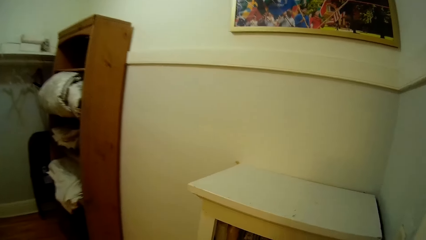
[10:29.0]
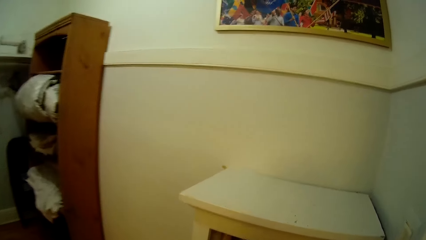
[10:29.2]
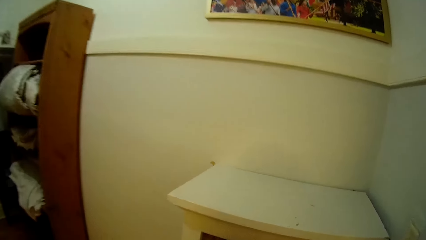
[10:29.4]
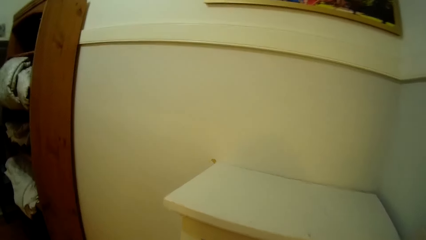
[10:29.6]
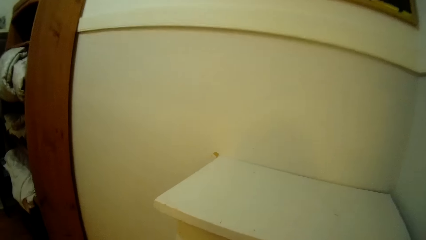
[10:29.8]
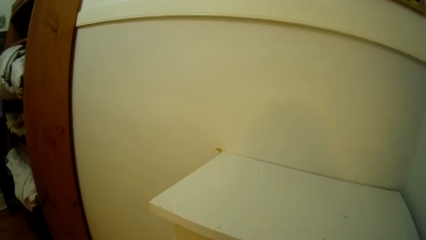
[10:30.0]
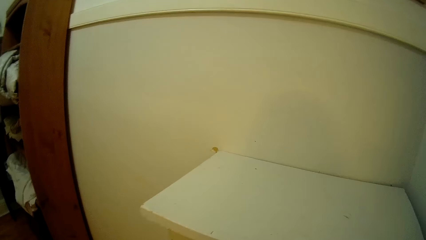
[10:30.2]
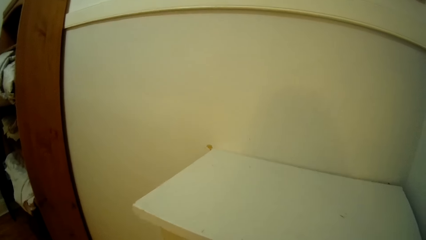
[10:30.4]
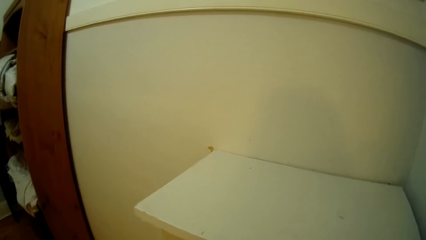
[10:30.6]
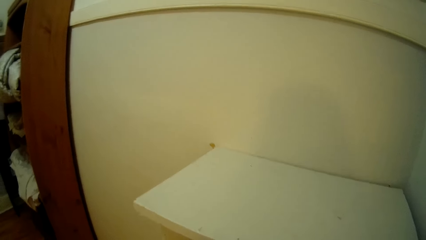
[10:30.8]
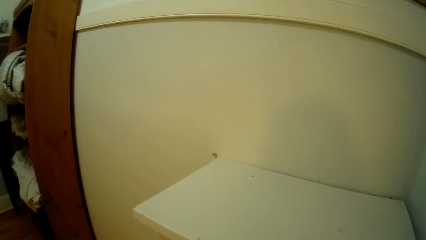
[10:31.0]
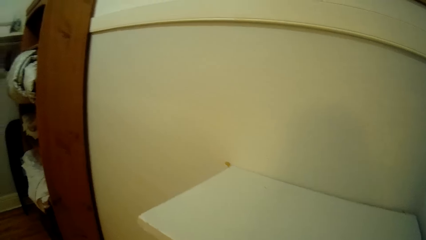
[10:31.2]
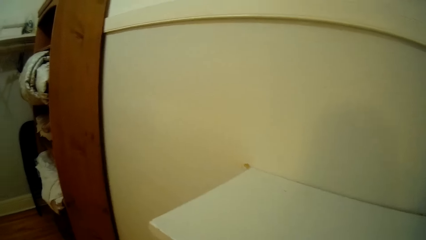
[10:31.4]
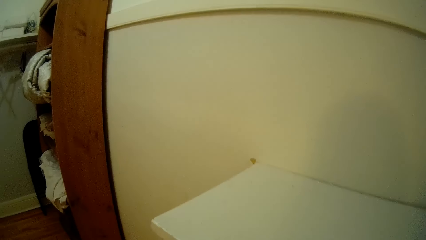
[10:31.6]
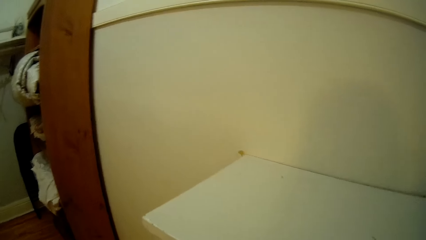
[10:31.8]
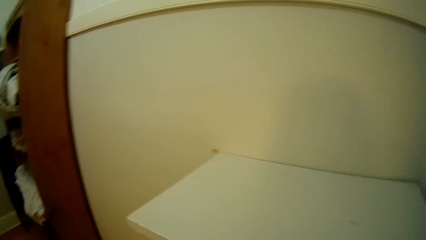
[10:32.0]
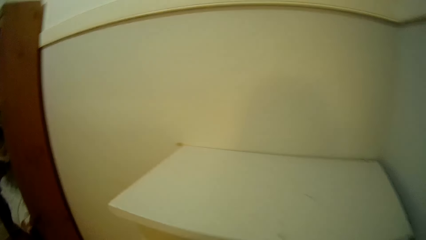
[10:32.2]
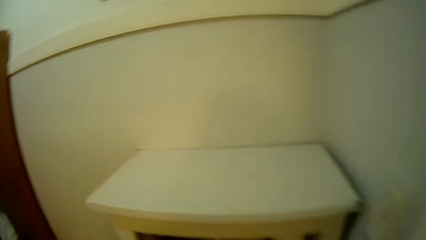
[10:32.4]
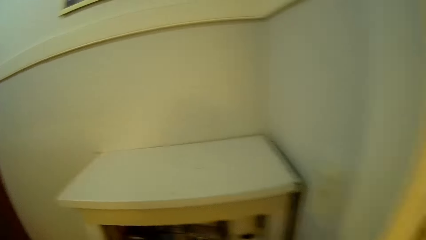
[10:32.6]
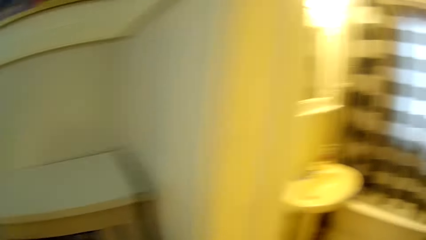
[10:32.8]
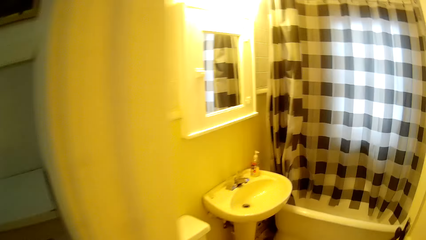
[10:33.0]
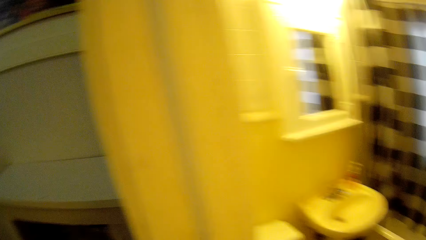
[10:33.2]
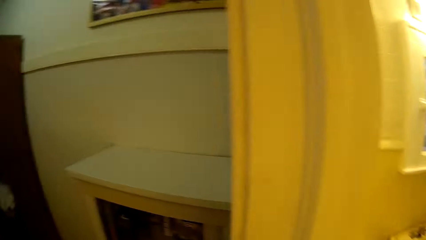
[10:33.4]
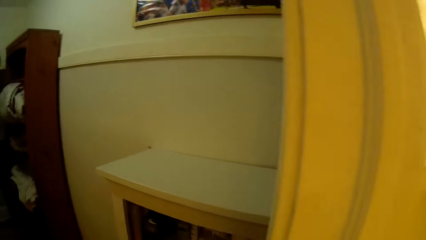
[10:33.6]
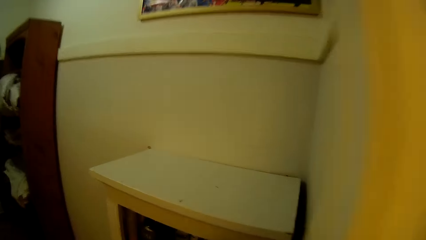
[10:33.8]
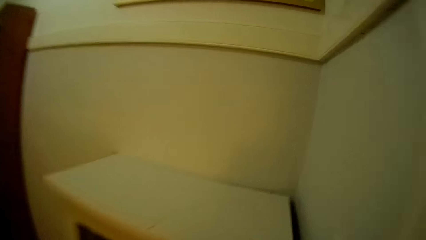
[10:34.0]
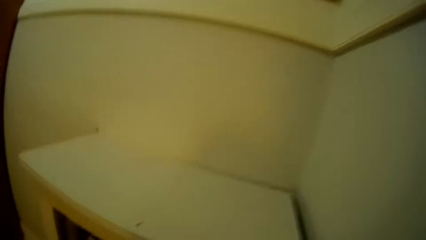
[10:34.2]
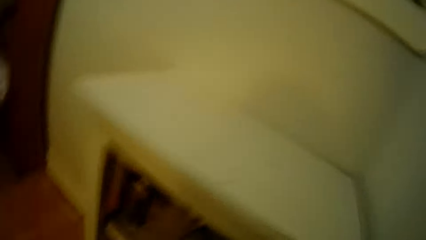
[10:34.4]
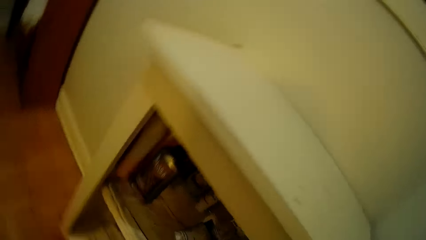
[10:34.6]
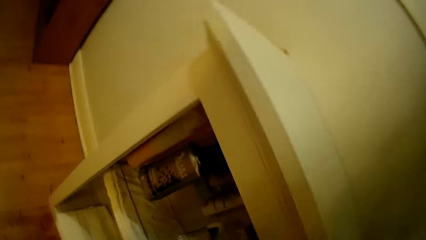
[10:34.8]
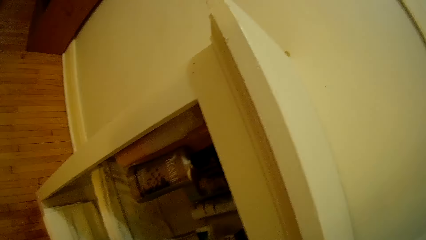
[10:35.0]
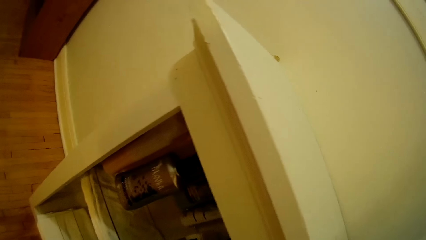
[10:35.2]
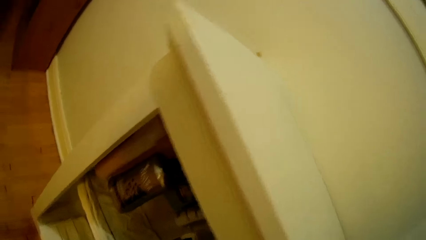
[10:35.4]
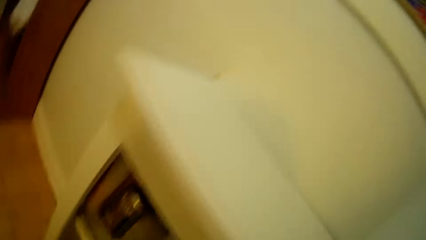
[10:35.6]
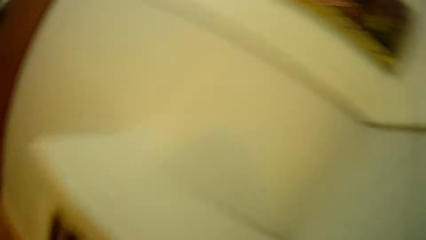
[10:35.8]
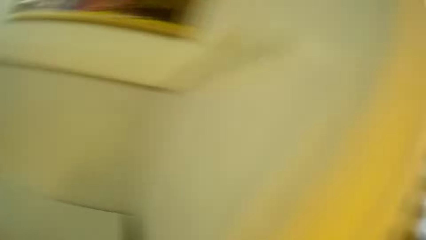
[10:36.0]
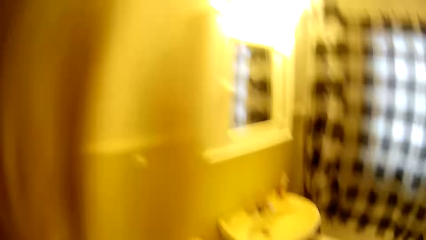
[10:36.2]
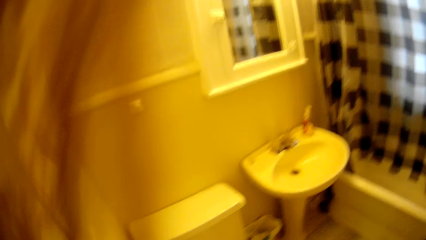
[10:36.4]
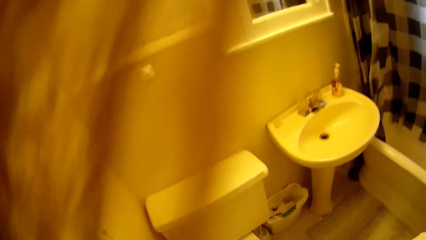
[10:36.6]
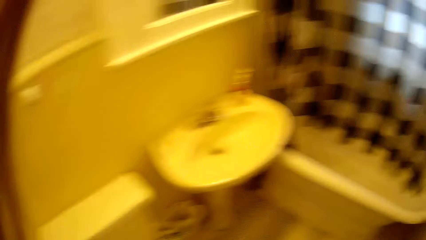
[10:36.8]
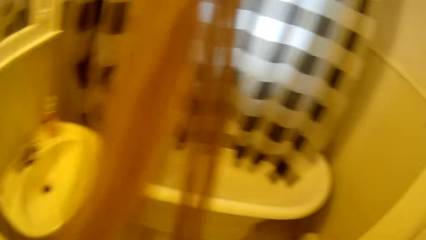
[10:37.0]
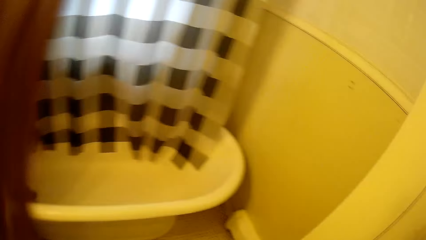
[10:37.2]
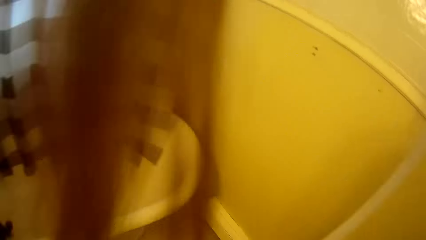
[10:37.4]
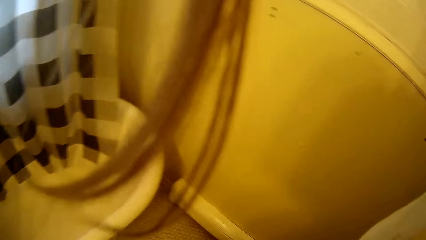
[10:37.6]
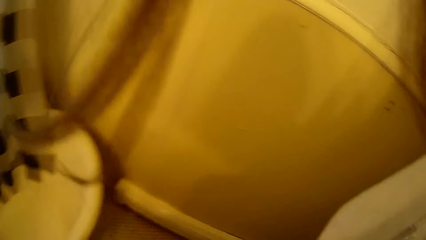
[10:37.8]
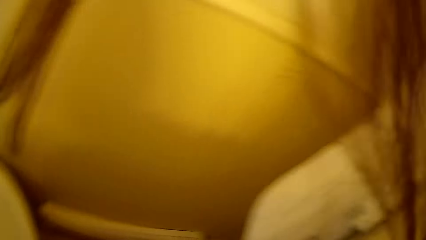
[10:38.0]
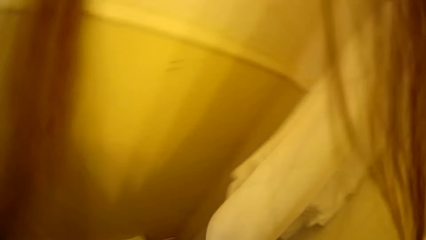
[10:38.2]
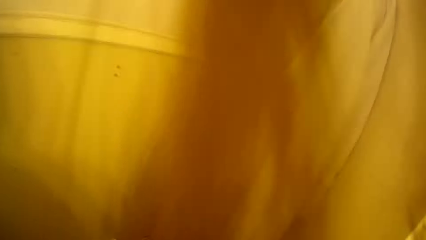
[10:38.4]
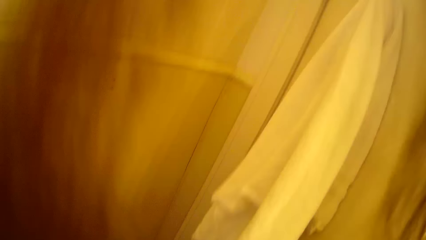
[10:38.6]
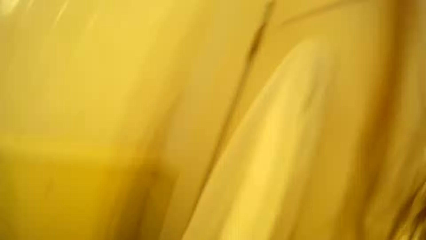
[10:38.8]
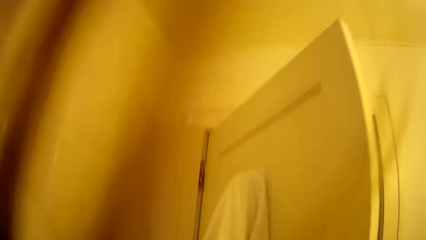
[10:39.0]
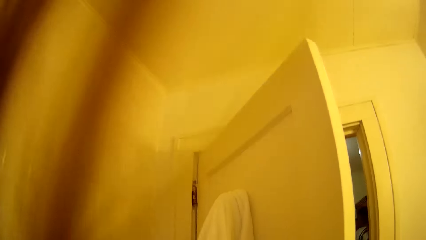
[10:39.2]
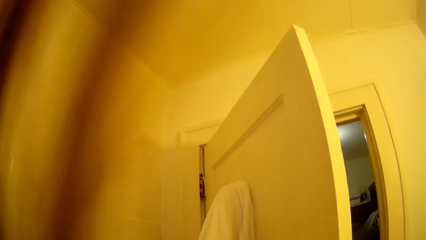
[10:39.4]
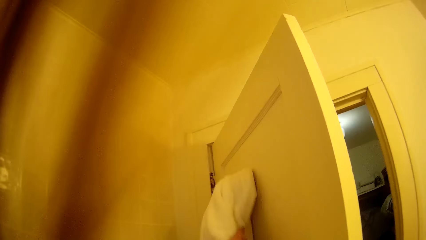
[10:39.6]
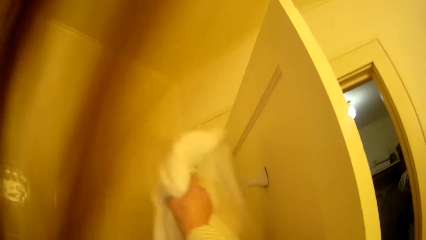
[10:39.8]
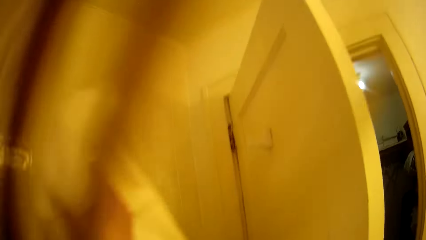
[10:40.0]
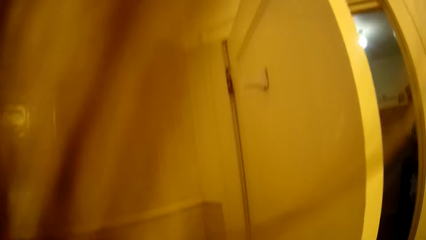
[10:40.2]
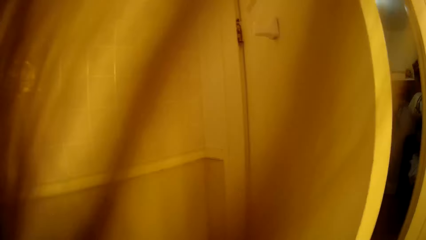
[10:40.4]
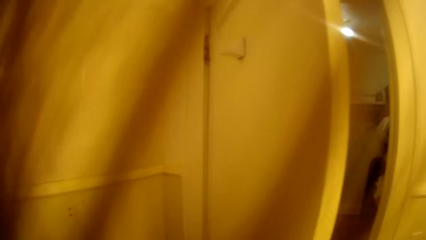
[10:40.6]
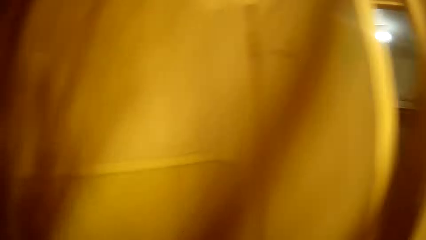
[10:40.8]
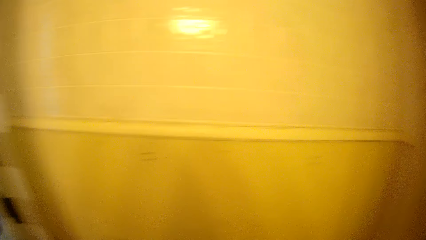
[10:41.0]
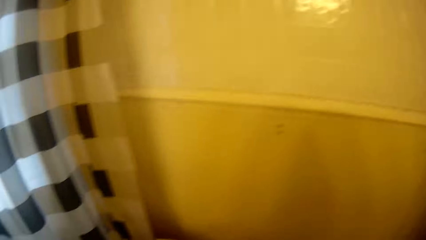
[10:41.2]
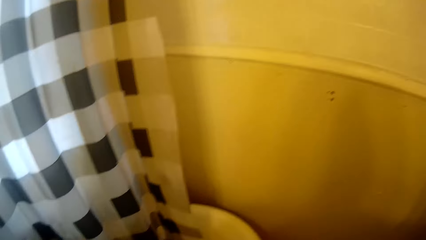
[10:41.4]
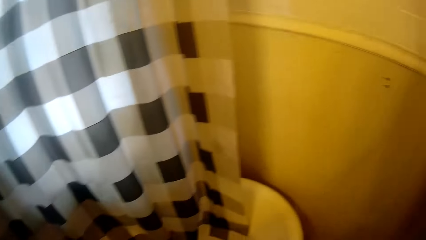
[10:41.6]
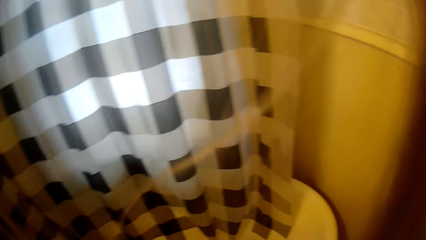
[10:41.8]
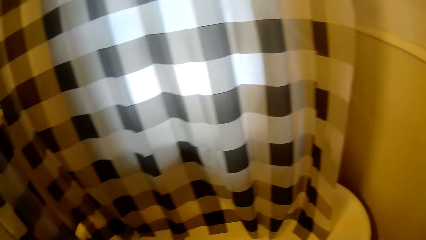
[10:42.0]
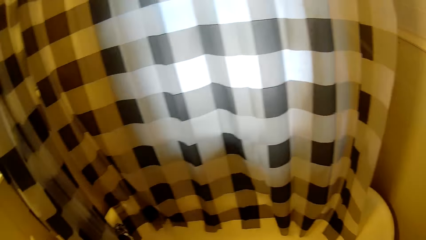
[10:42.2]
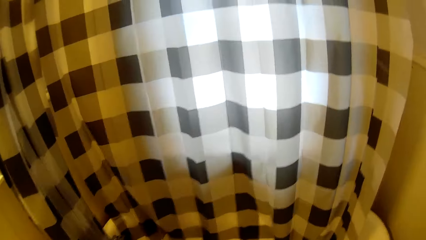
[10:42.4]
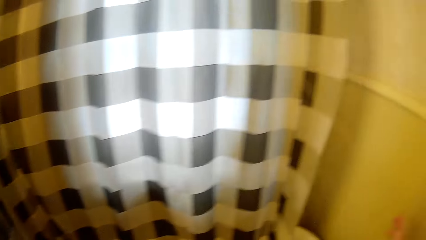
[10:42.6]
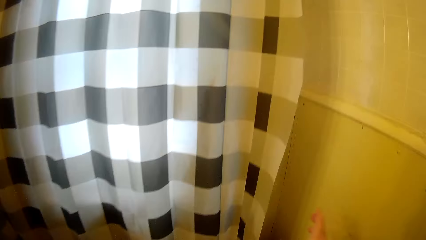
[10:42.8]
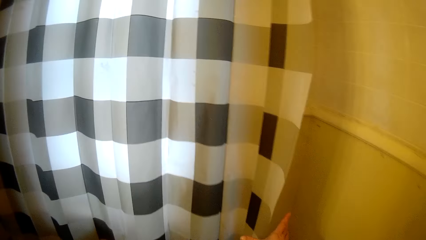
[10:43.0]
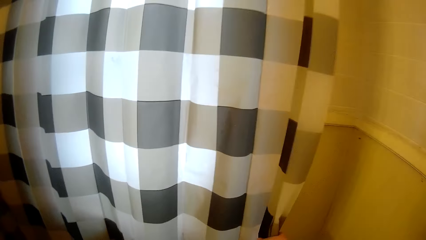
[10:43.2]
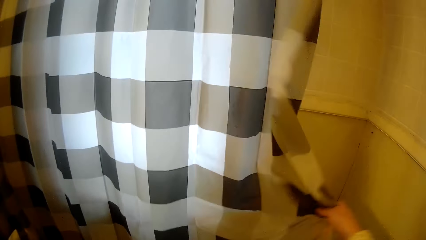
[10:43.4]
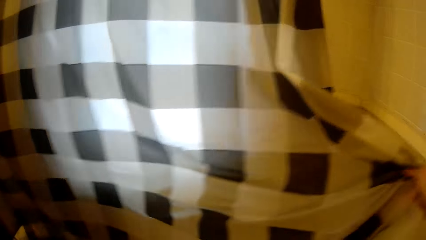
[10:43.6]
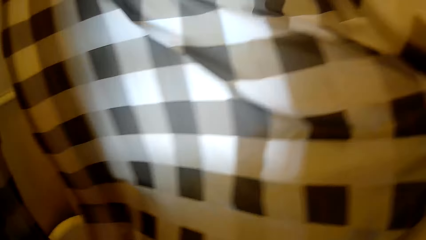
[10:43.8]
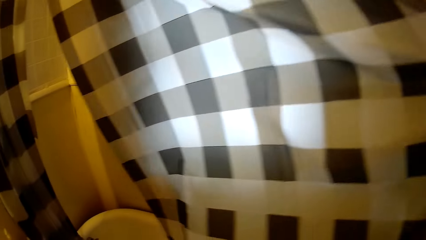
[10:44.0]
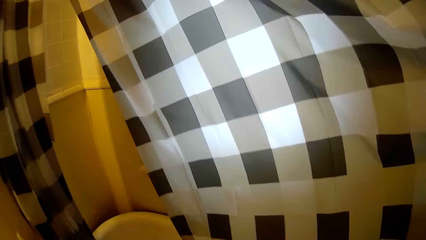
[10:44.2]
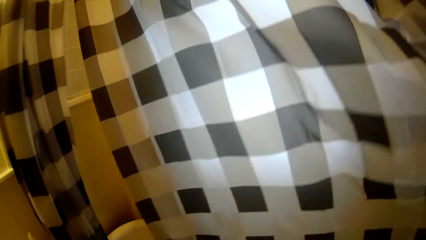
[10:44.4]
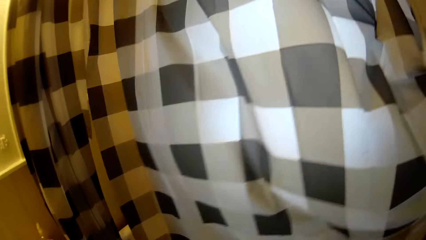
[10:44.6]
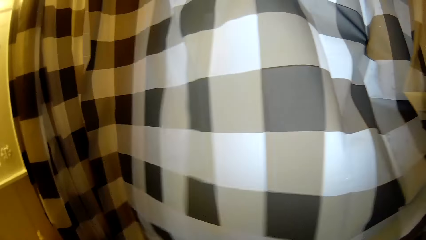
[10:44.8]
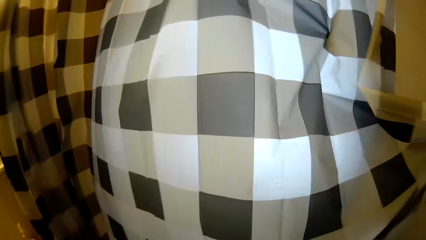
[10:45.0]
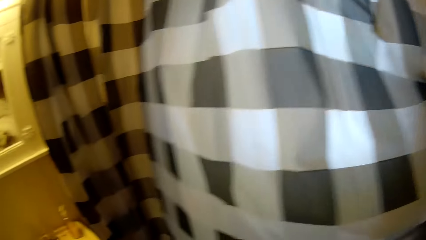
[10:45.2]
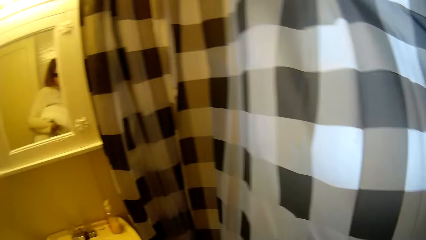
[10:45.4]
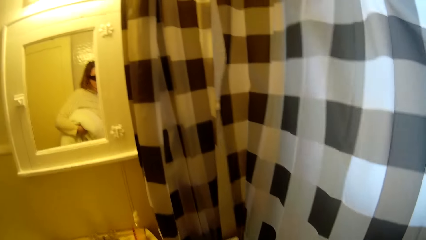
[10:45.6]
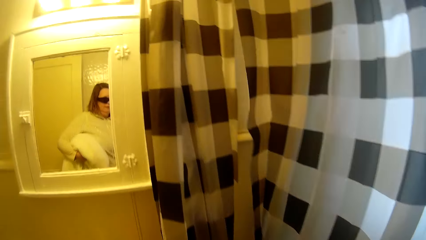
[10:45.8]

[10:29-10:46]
The camera wearer looks around in the house. They bend towards a shelf. They enter the bathroom. They look around in the bathroom. They unhang a towel on the door. They look around in the bathroom. They adjust a bathtub curtain. They spread the bathtub curtains.
